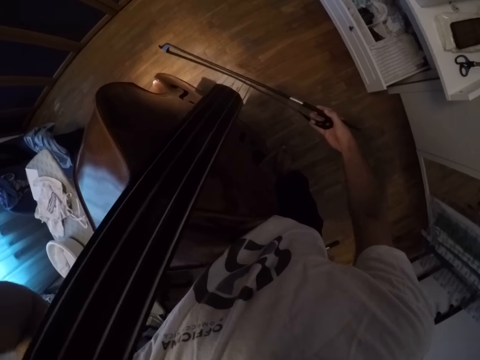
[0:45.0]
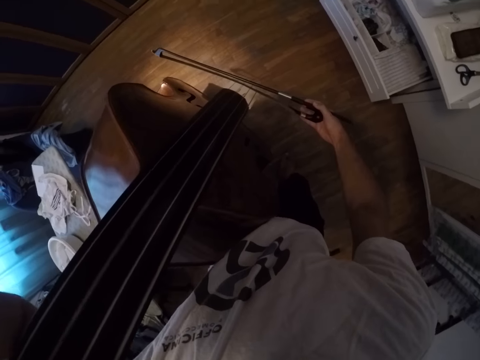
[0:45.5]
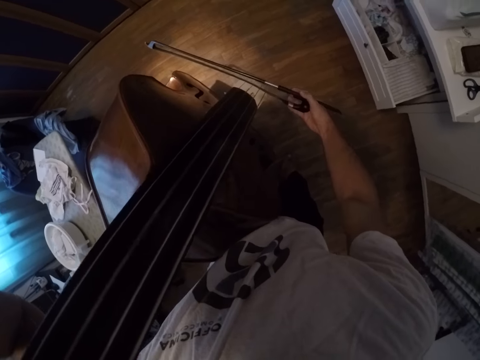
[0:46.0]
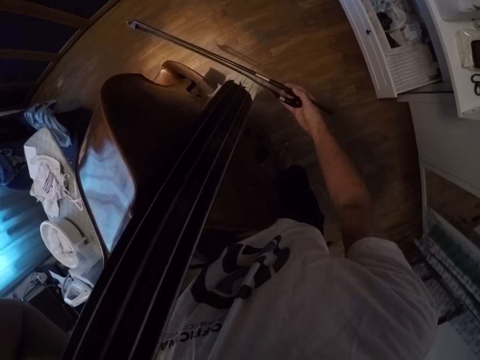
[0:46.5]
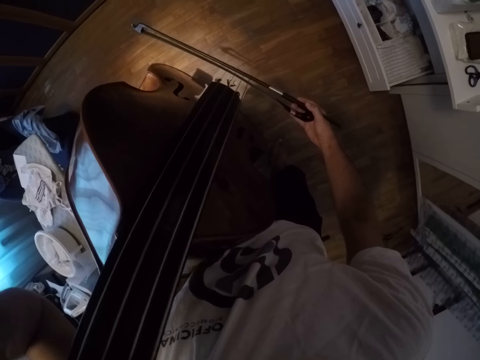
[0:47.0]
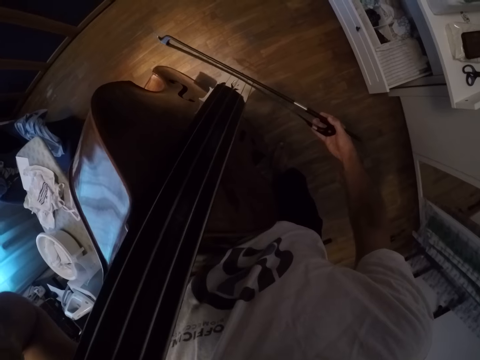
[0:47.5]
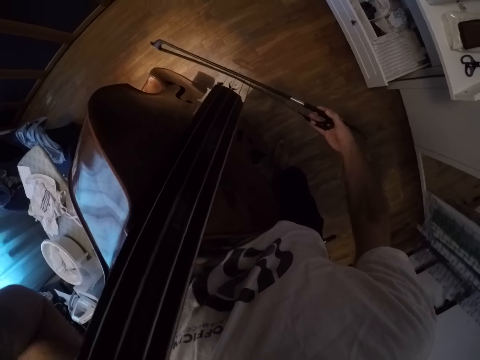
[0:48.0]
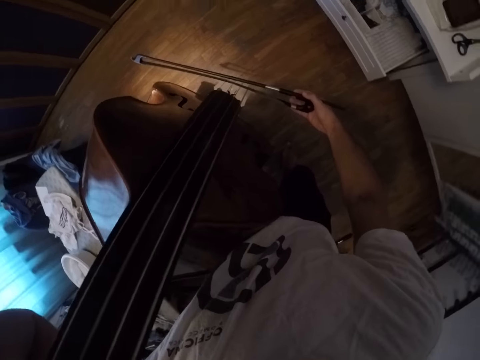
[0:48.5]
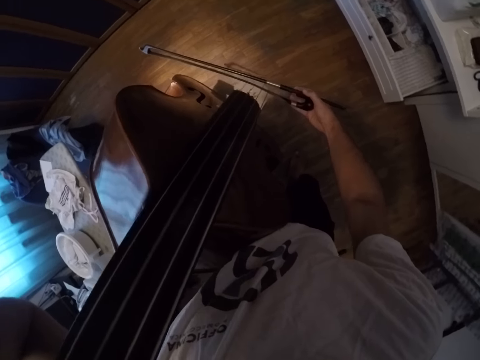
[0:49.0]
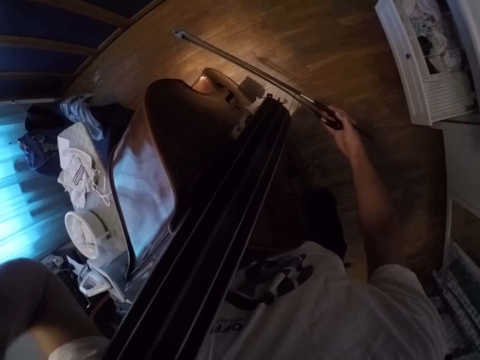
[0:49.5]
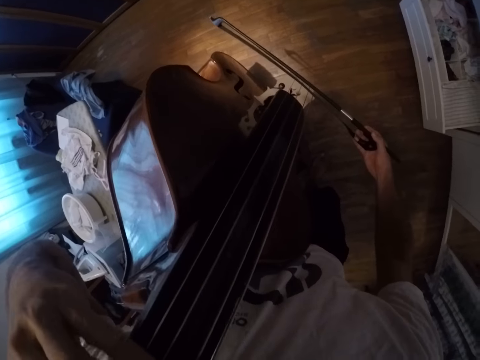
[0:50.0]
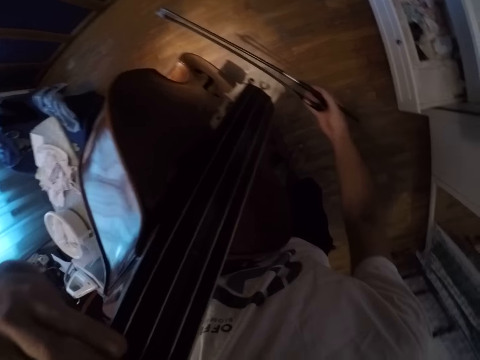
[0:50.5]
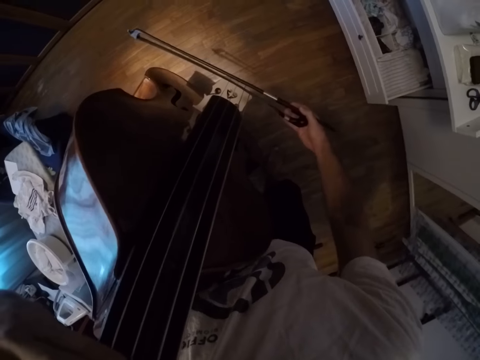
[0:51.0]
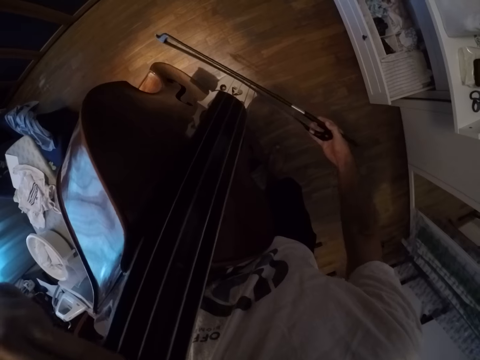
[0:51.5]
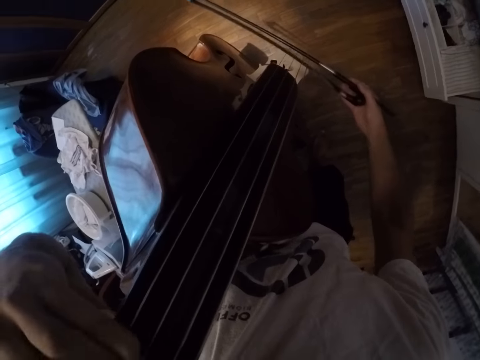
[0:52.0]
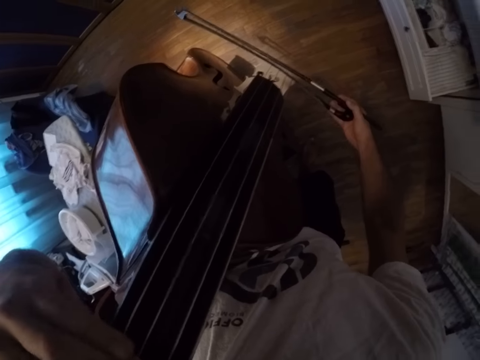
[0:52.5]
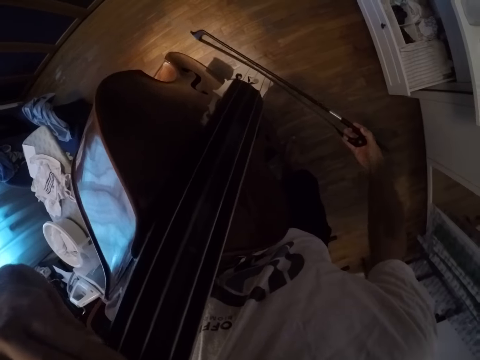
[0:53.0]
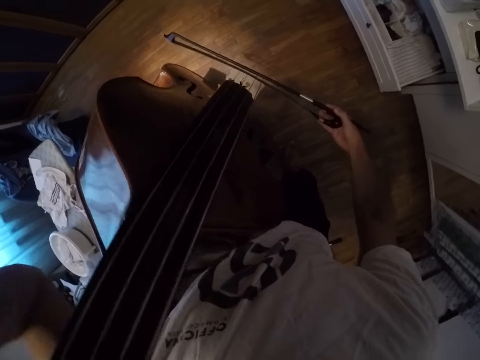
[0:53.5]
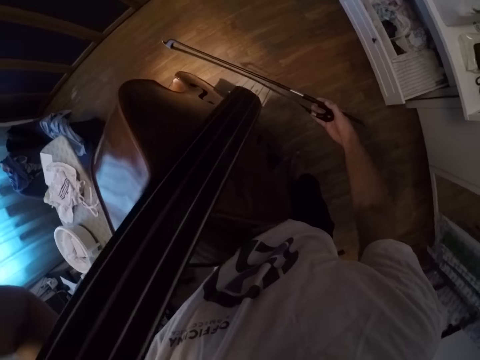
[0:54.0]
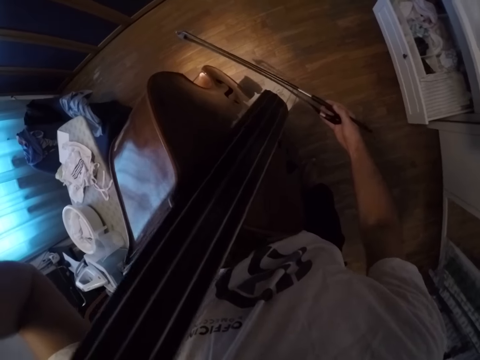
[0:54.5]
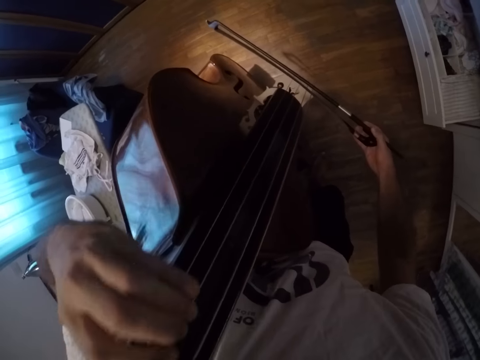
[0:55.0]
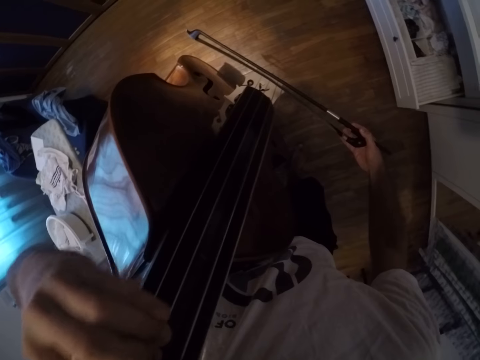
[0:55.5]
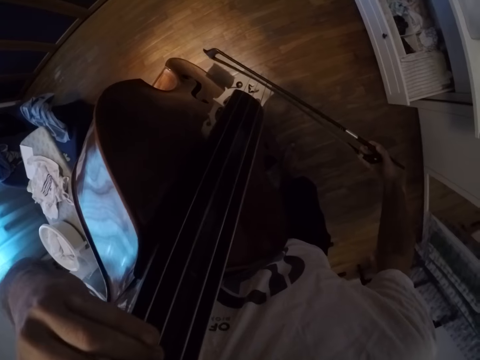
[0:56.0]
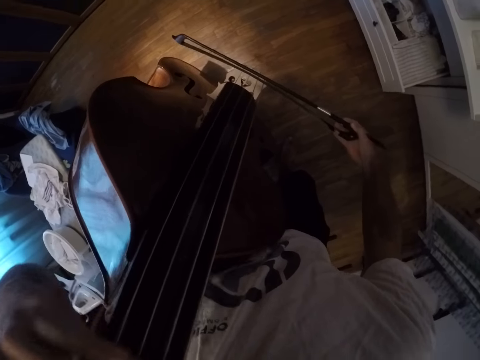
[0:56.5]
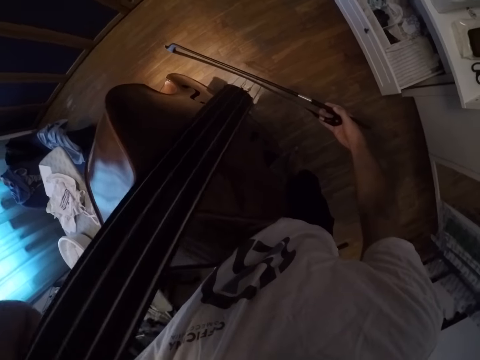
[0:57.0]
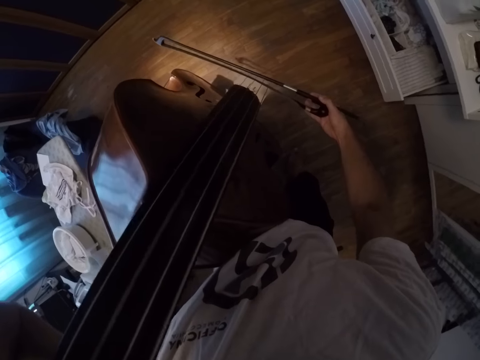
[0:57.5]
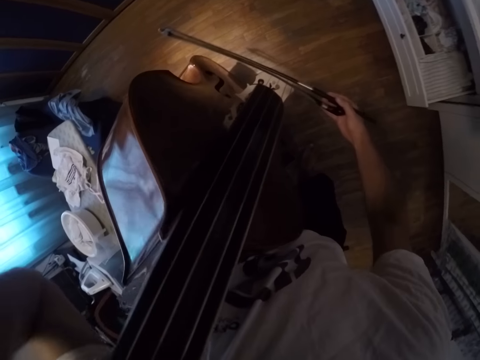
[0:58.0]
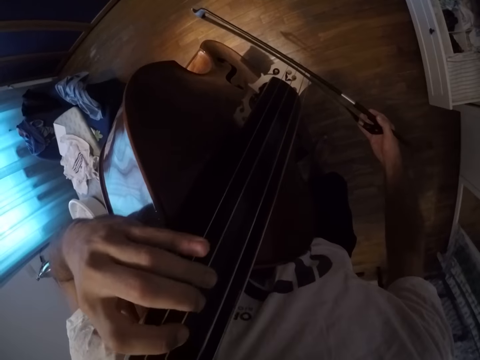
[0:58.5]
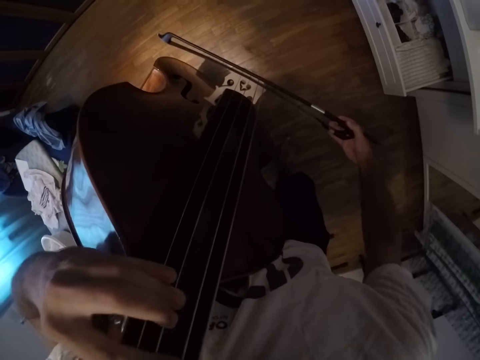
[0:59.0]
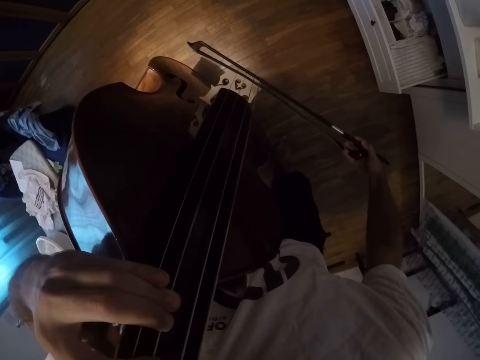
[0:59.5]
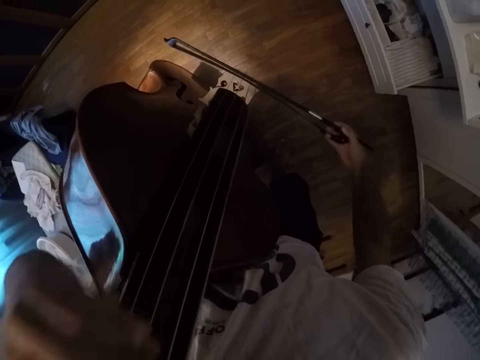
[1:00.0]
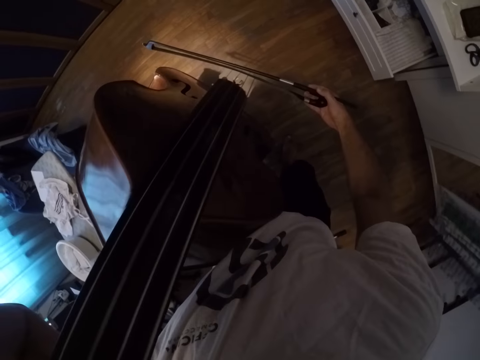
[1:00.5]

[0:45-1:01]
The camera wearer plays the violin. They press the violin.

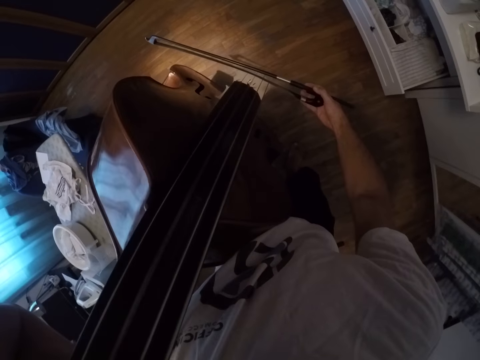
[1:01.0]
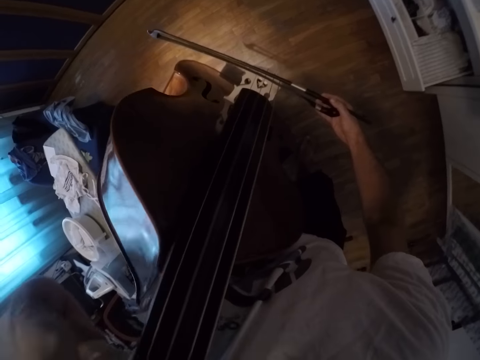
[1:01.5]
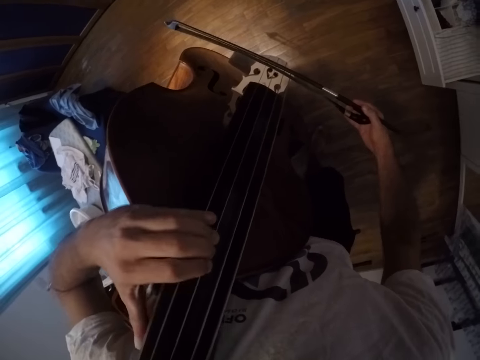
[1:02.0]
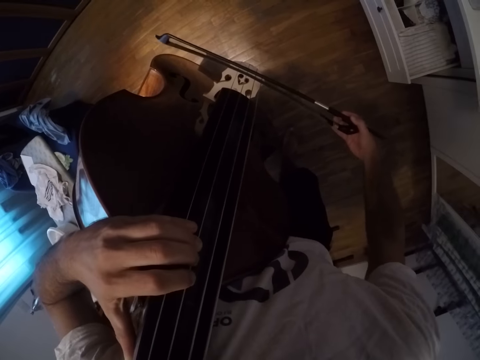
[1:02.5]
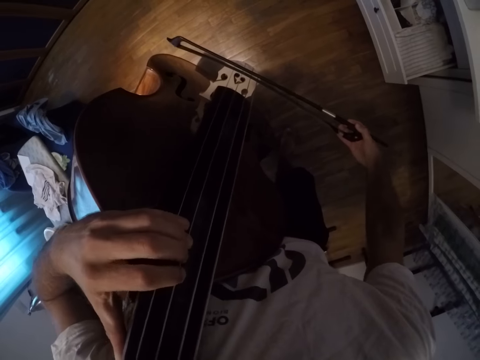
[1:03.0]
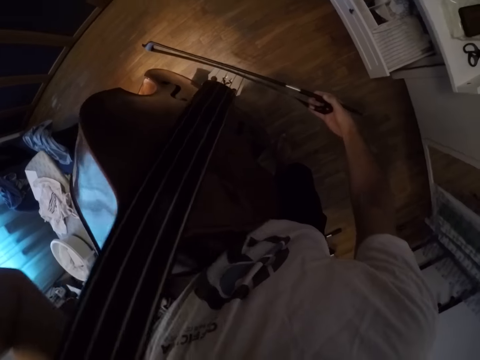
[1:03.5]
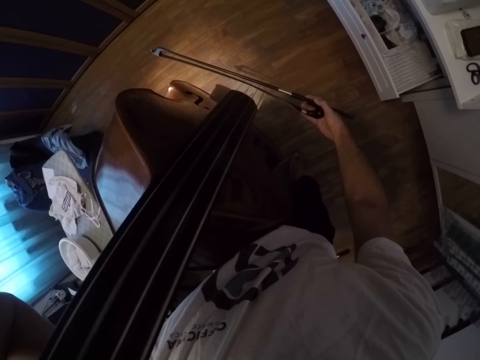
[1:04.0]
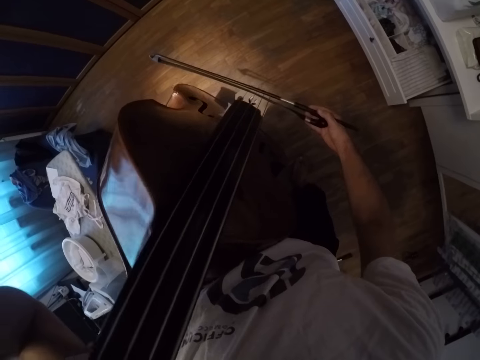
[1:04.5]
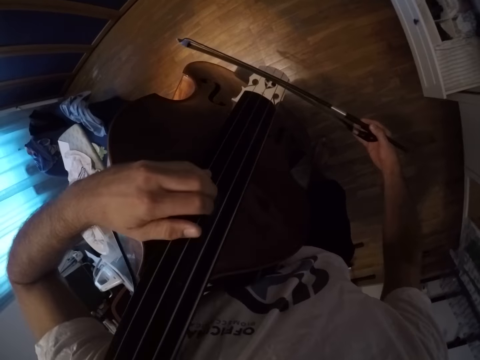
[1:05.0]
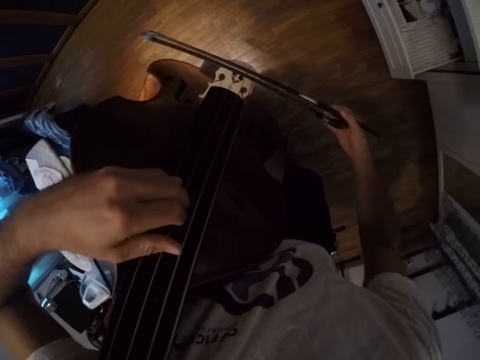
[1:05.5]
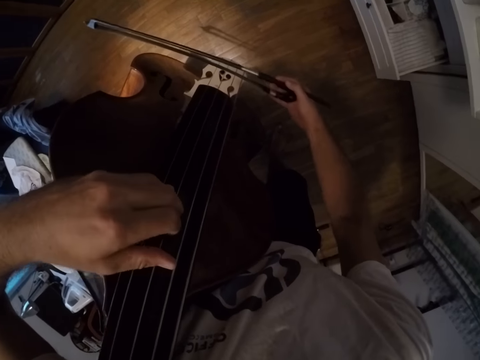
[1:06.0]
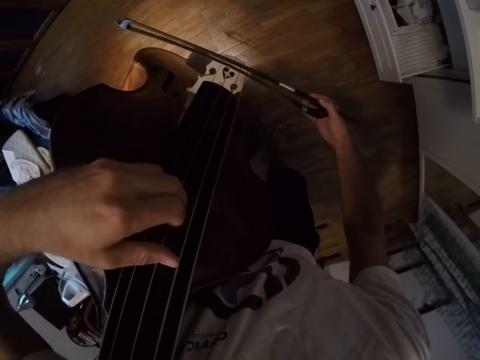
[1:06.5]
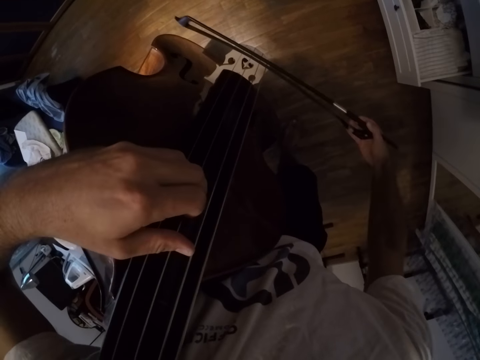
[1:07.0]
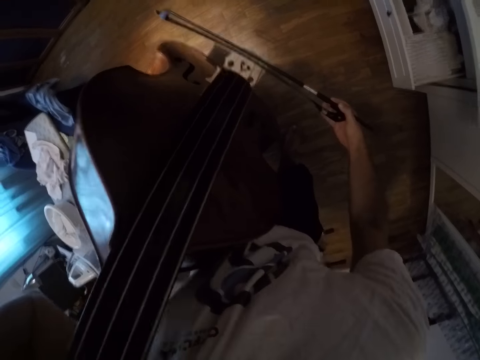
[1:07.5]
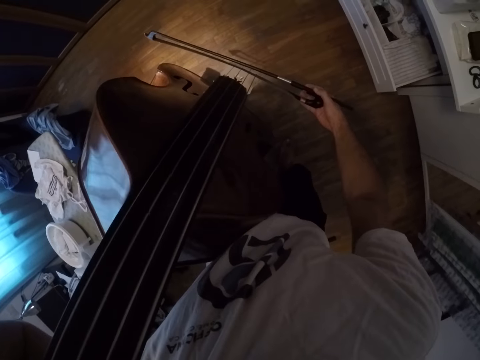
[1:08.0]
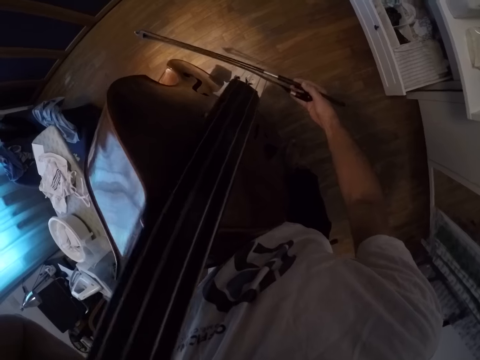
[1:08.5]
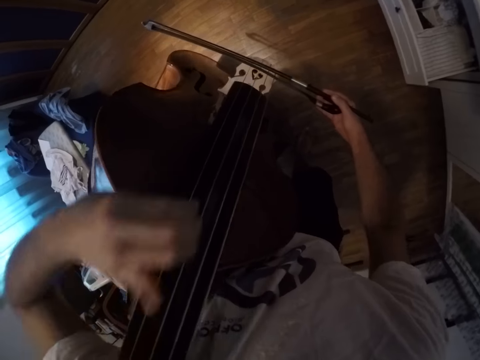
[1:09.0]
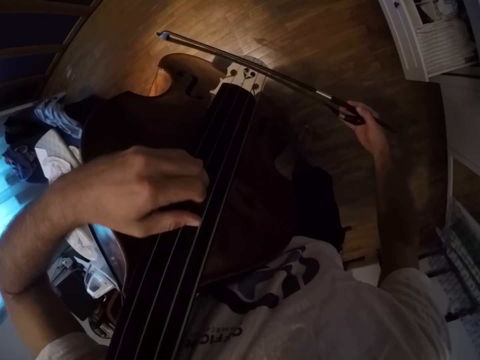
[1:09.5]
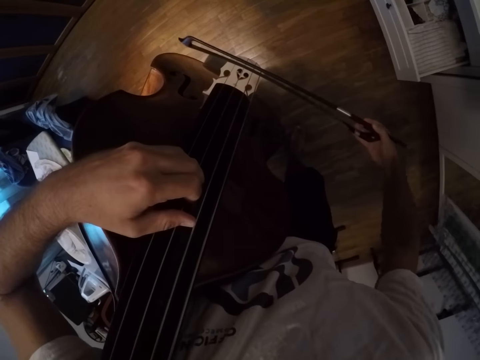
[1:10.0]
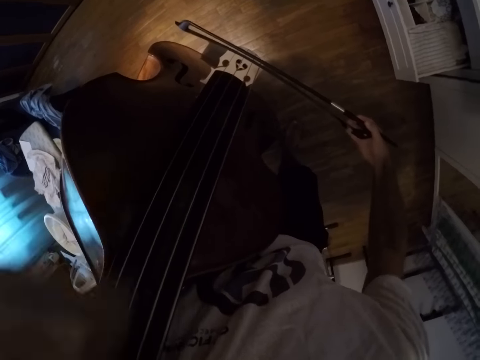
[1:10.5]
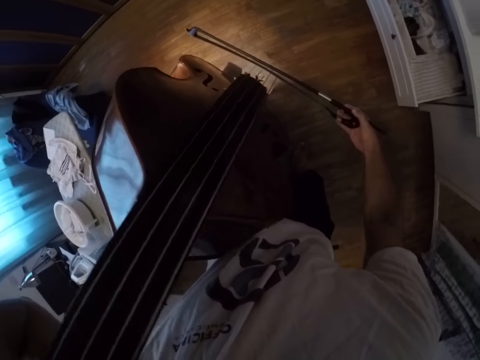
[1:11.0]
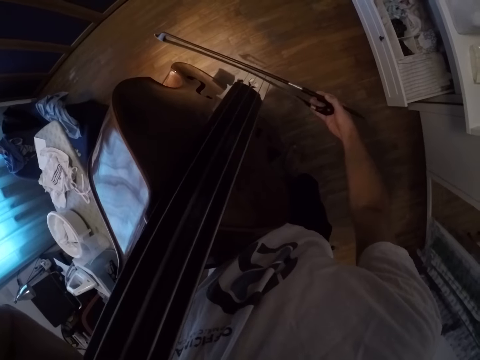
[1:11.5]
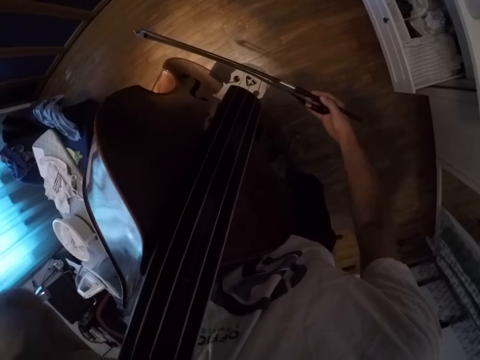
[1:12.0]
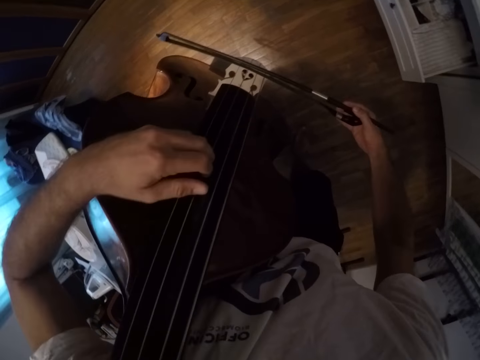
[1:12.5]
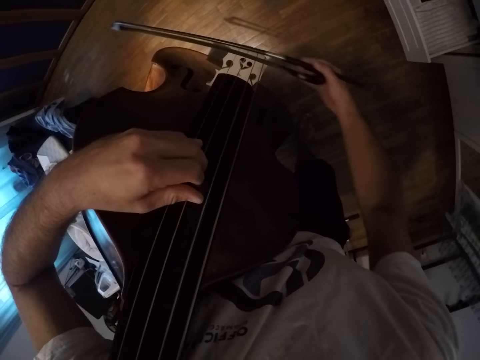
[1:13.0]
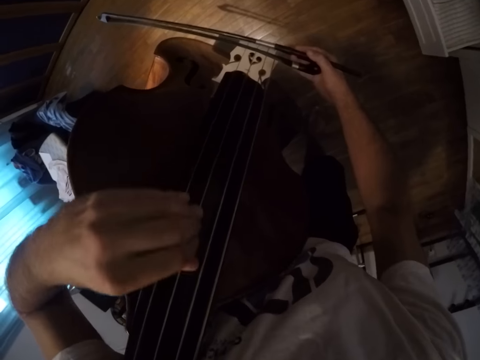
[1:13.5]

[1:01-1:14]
The camera wearer plays the violin.
